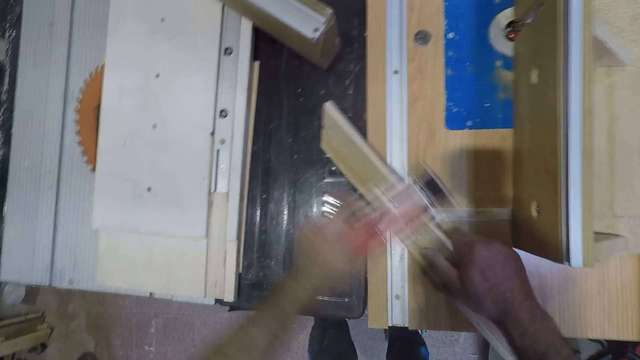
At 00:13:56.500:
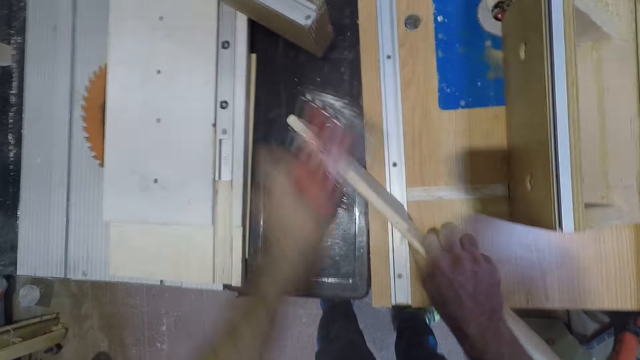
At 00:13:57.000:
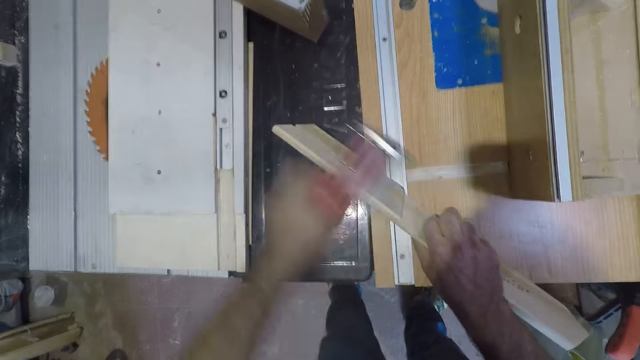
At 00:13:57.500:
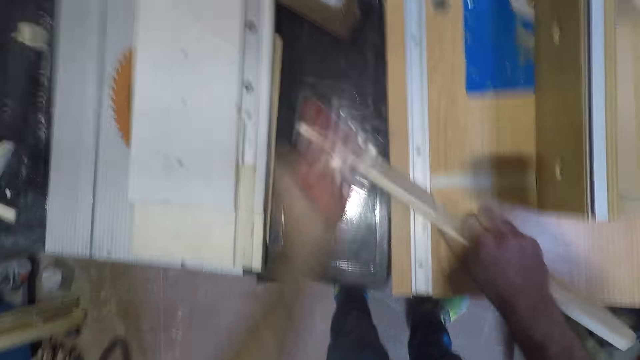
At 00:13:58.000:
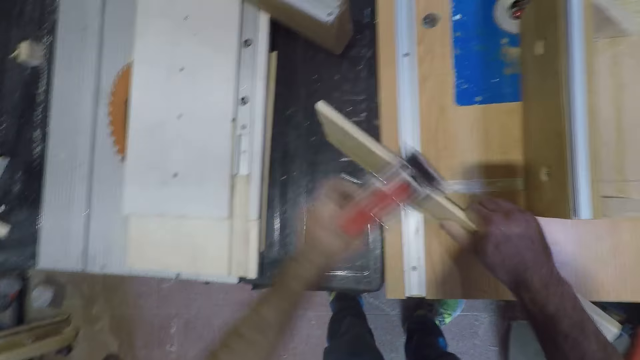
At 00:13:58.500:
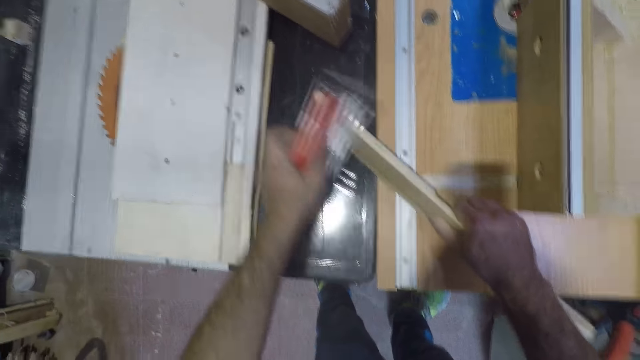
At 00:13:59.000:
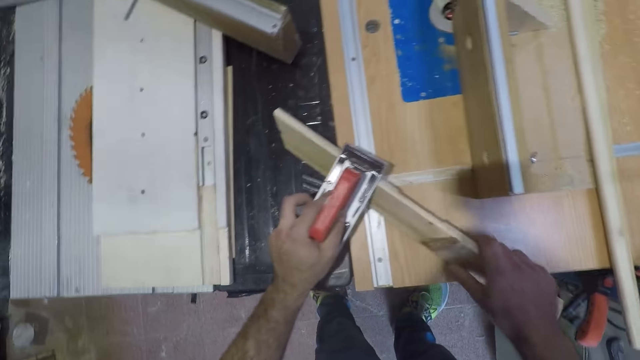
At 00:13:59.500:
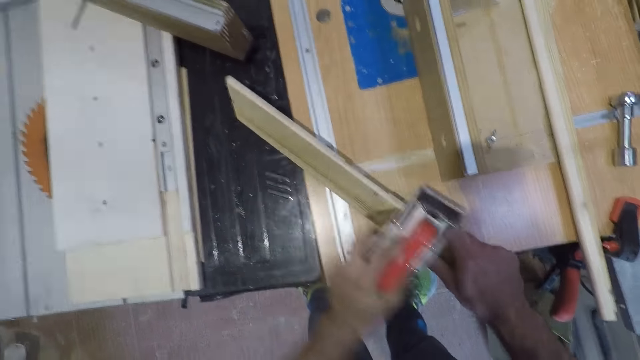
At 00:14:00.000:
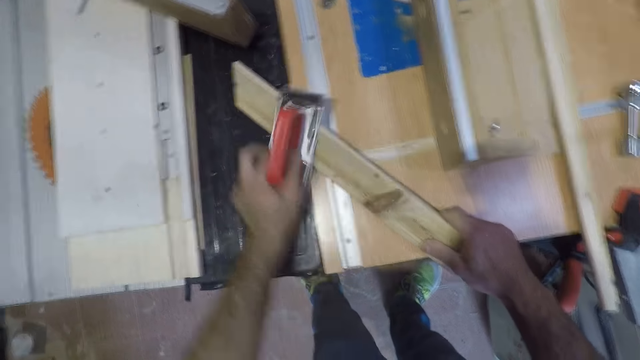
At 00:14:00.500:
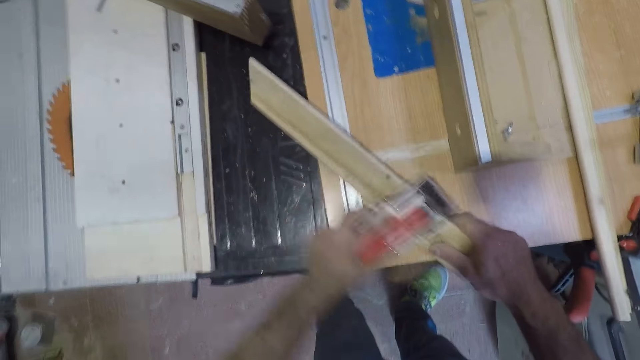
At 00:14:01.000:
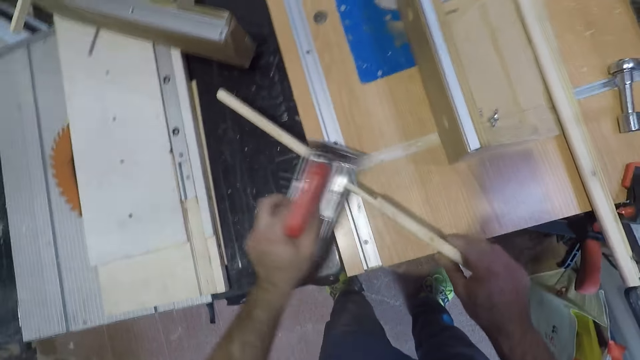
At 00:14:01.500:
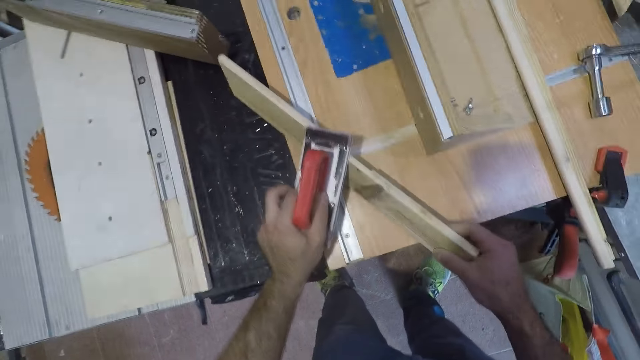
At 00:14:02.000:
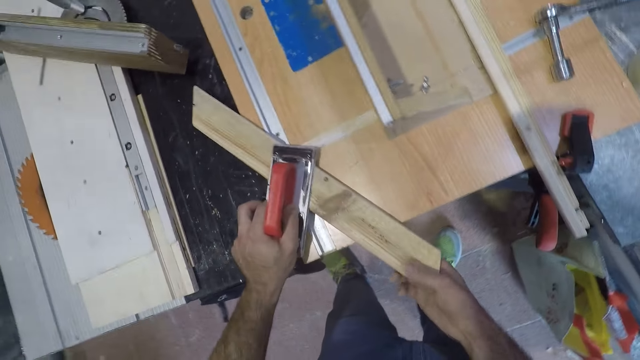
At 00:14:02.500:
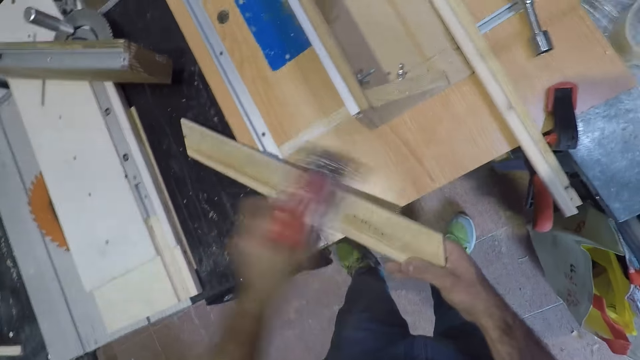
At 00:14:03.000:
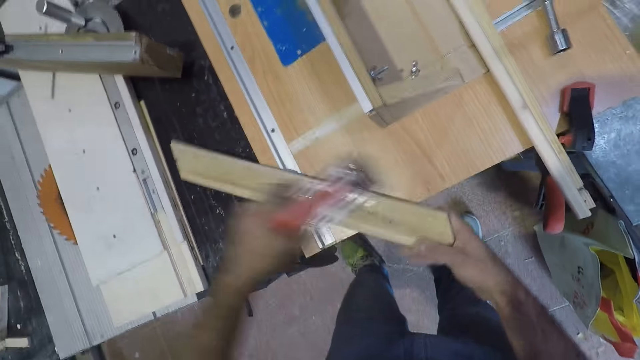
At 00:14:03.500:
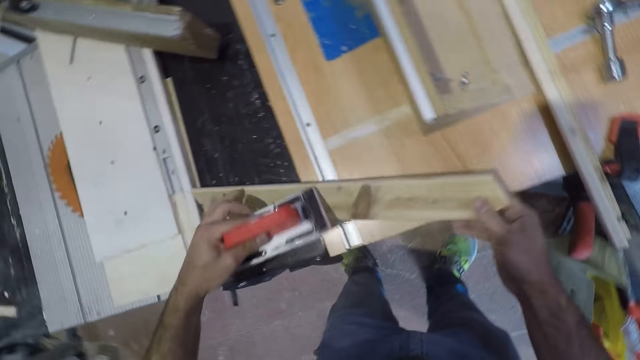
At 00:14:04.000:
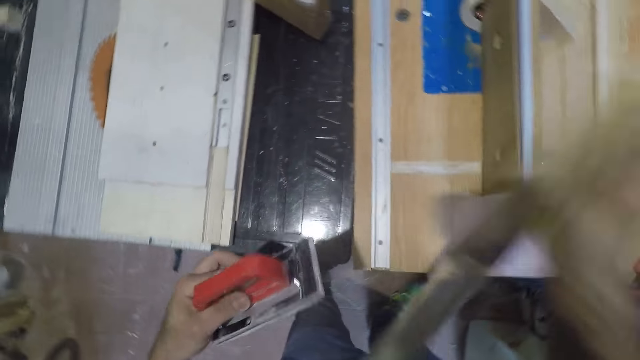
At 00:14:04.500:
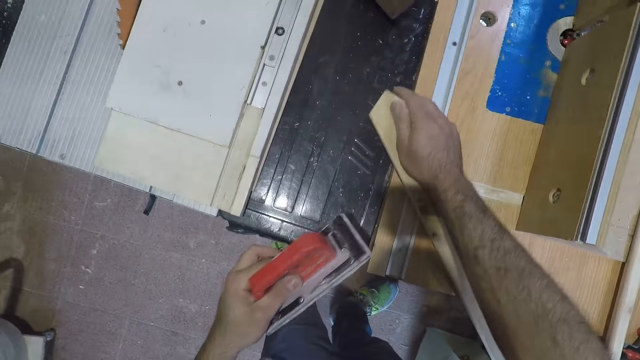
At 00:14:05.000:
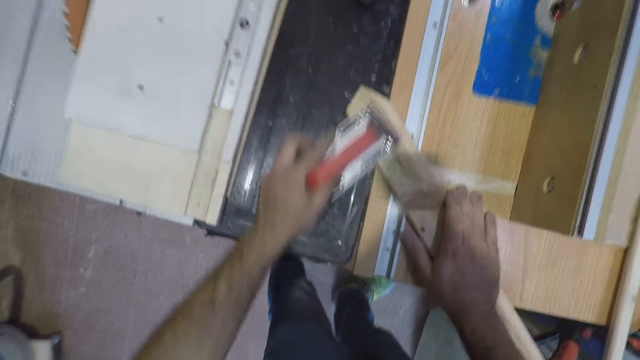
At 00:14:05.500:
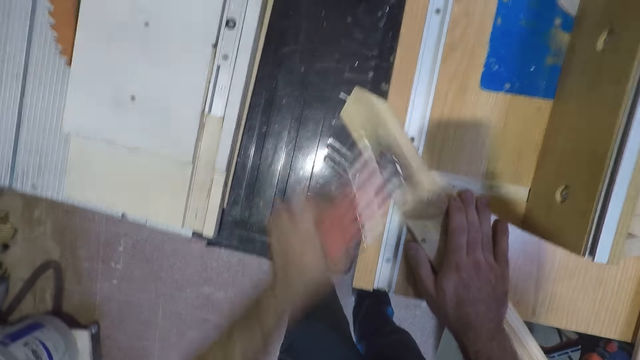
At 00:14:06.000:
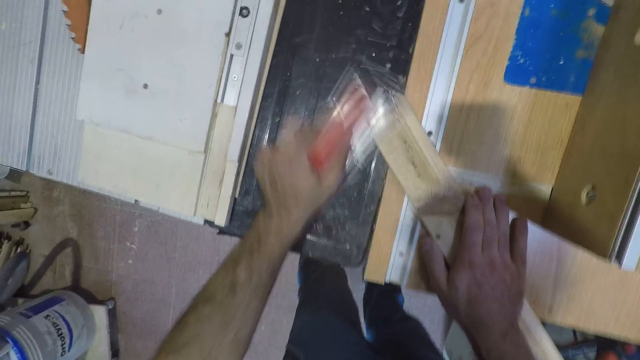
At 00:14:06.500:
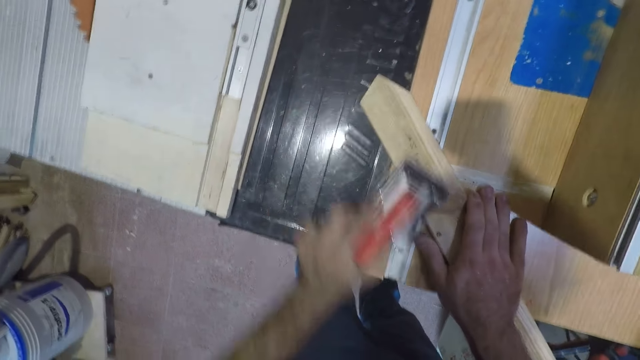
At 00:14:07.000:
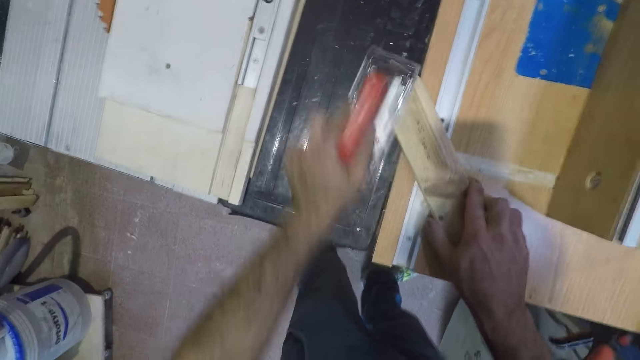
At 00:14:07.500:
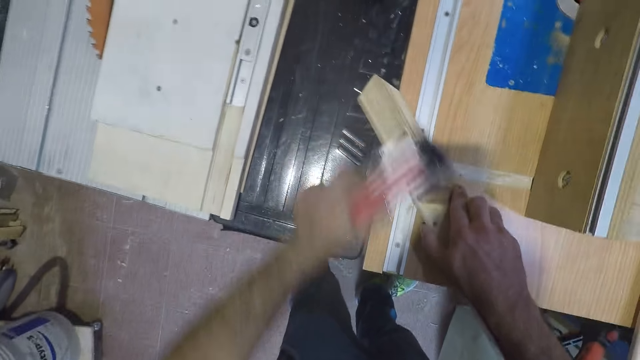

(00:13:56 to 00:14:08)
The camera wearer moves the other hand. He lifts the wood. He turns the wood upside down with his right hand. He places the wood on the worktop. He brushes the wood with the brush in his left hand.

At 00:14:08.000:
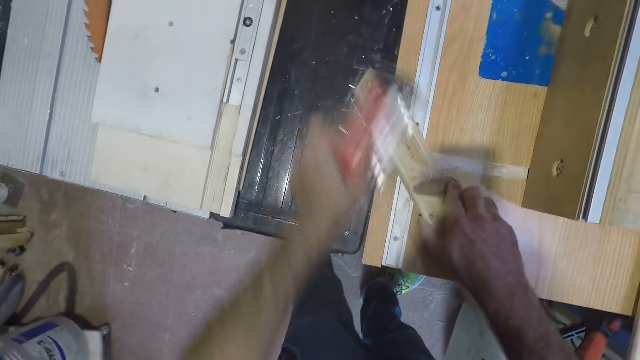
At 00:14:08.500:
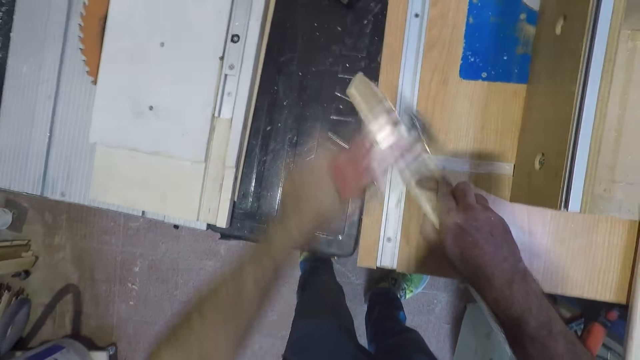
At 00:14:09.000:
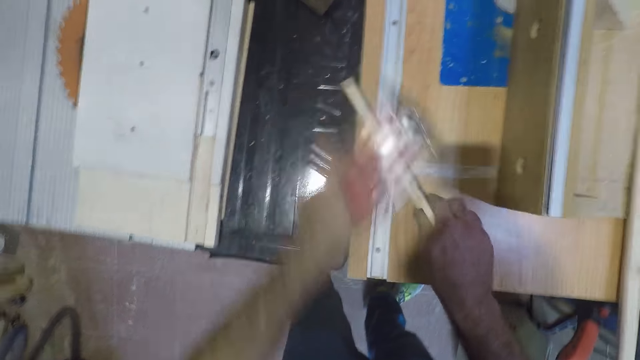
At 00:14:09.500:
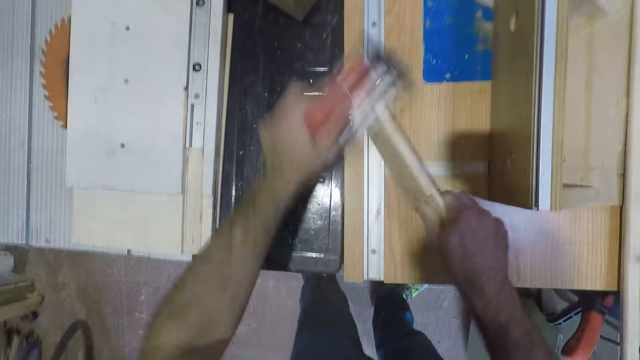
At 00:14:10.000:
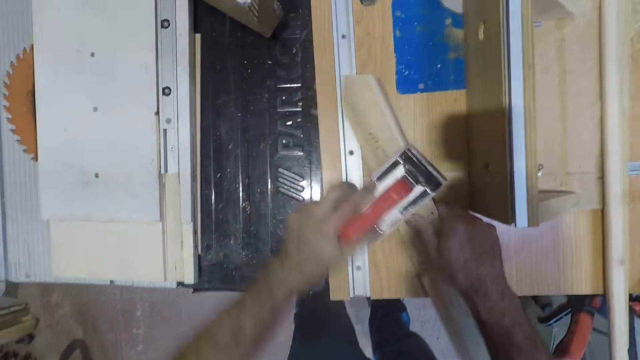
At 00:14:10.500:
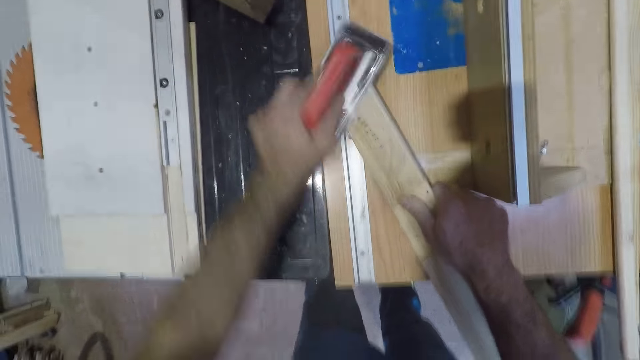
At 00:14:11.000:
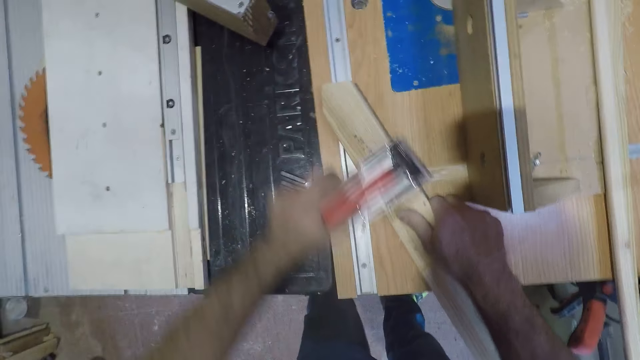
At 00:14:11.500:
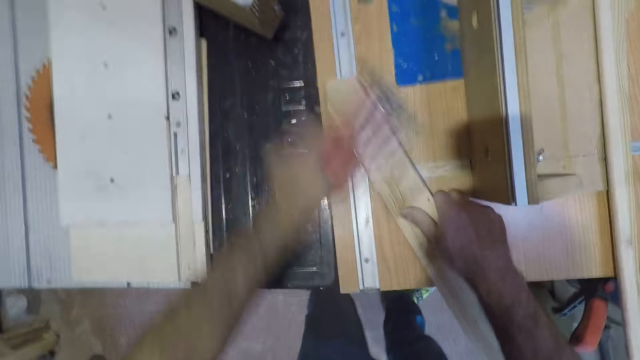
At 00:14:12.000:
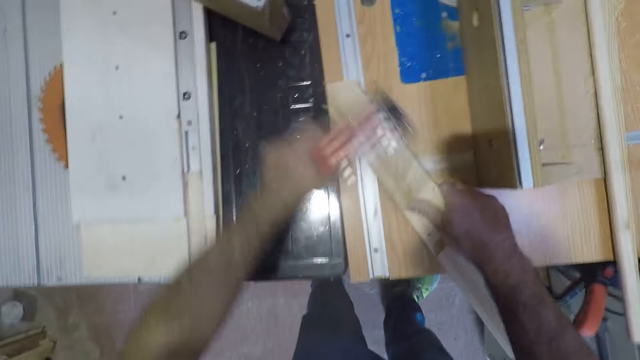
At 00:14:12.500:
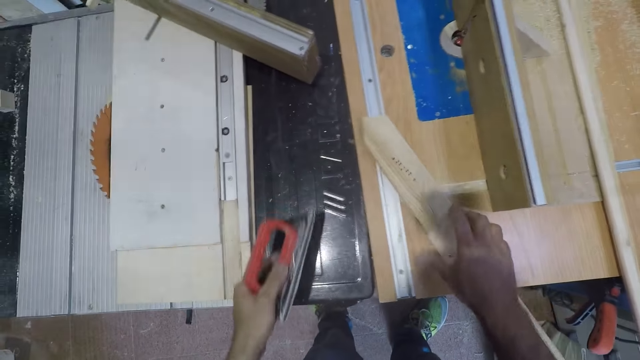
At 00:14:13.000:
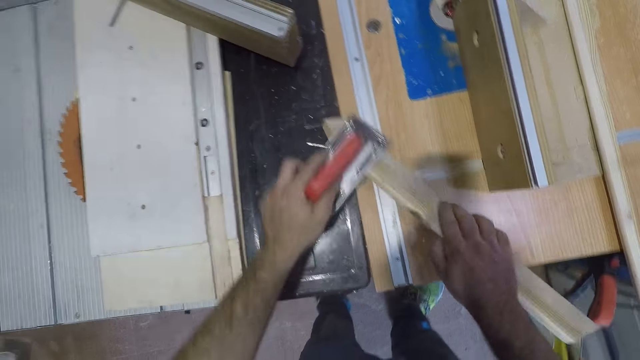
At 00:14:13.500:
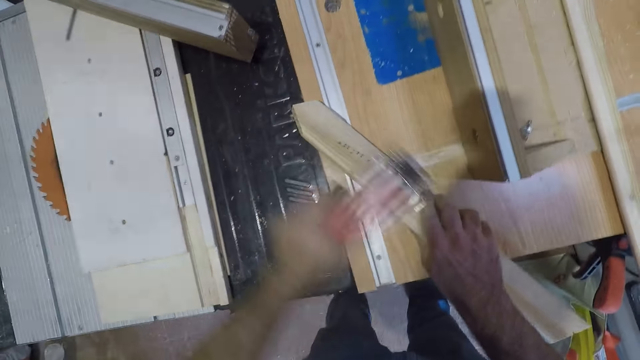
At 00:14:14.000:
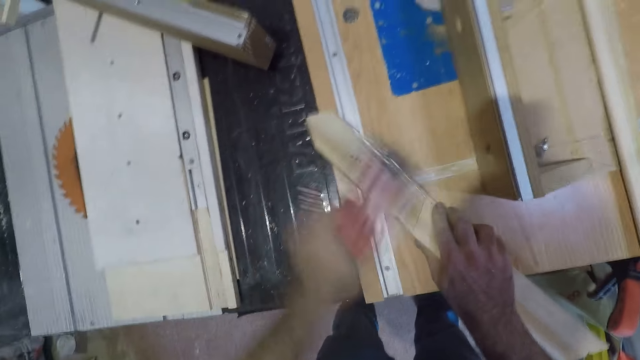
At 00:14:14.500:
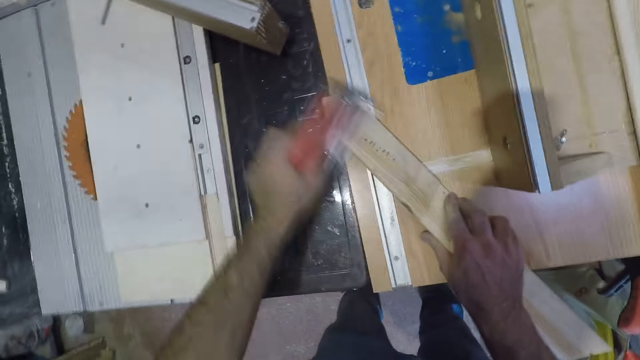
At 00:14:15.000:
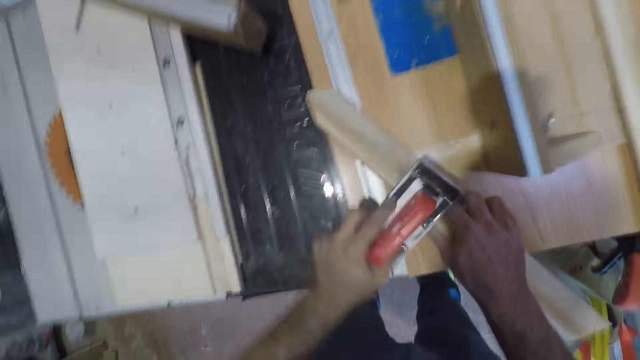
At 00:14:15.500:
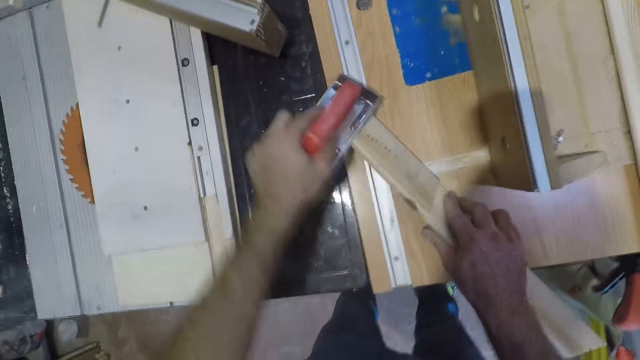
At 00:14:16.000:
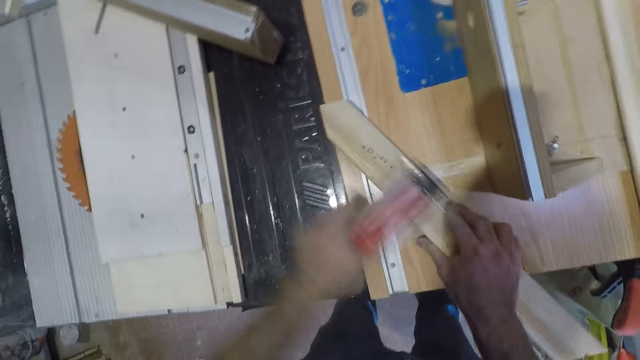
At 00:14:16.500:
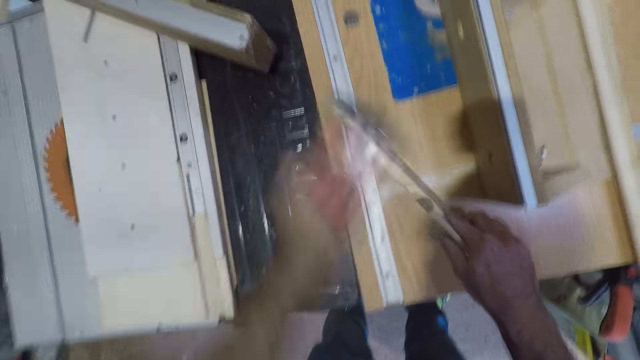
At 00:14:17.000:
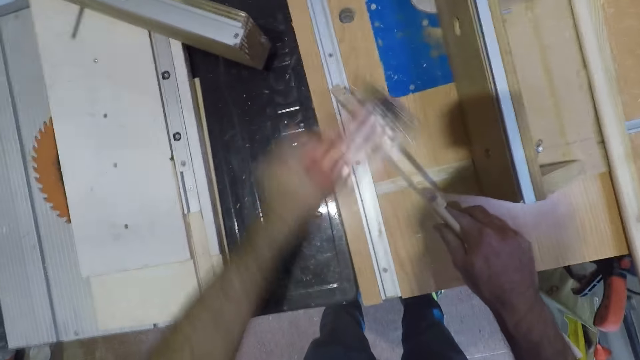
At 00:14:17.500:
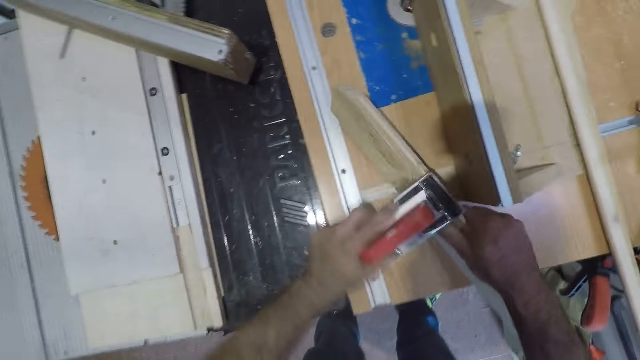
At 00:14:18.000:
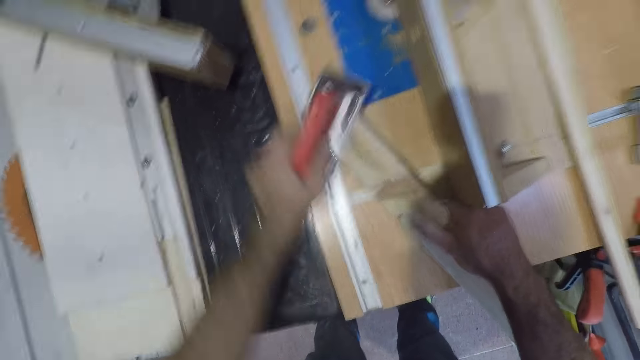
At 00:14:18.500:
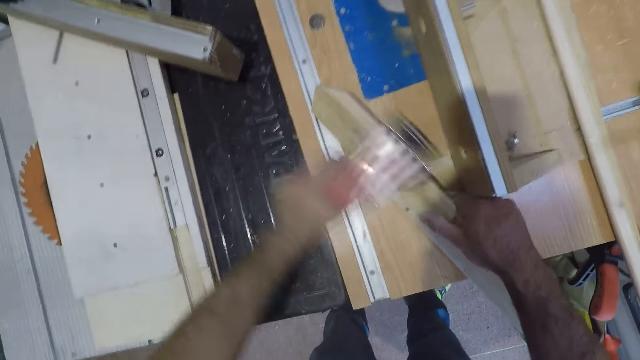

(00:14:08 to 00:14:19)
The camera wearer turns the wood. They place the wood on the table. They take the wood. They turn the wood.
